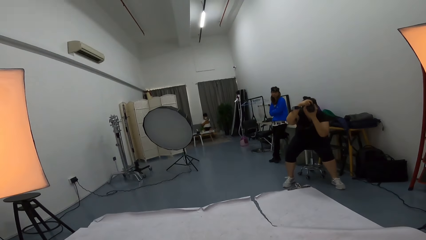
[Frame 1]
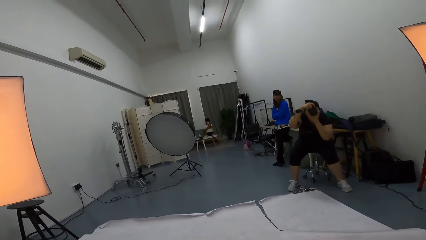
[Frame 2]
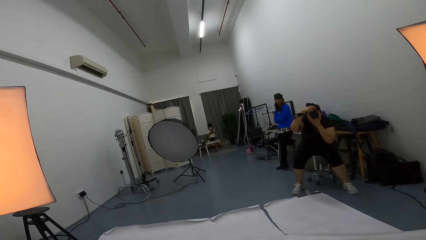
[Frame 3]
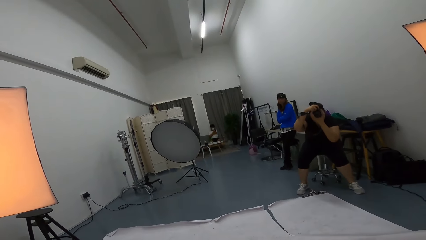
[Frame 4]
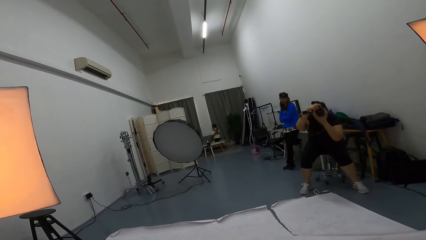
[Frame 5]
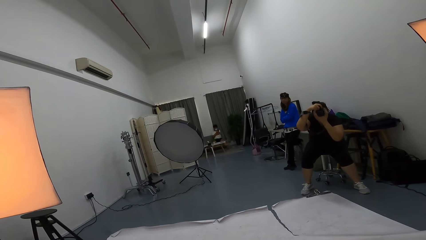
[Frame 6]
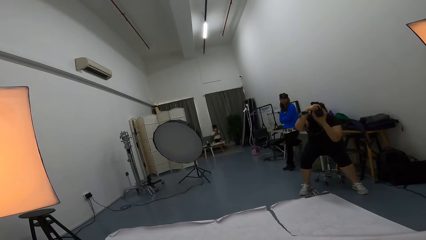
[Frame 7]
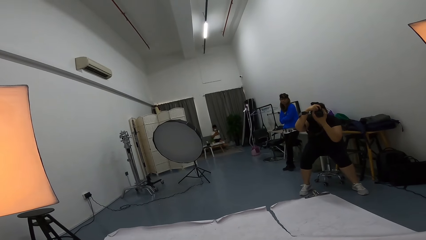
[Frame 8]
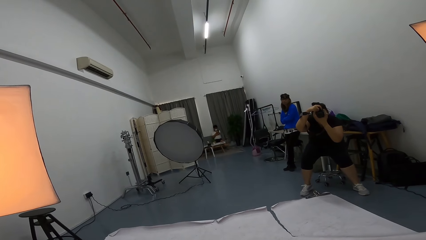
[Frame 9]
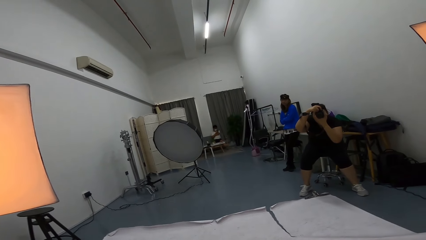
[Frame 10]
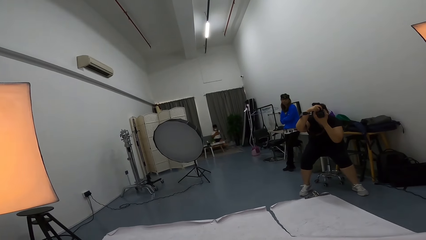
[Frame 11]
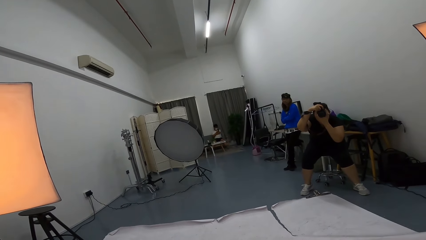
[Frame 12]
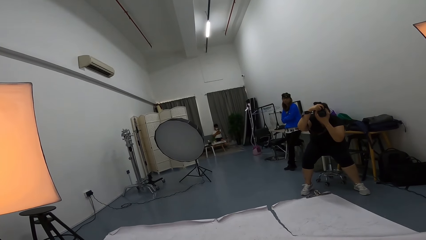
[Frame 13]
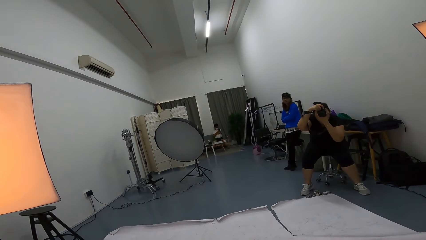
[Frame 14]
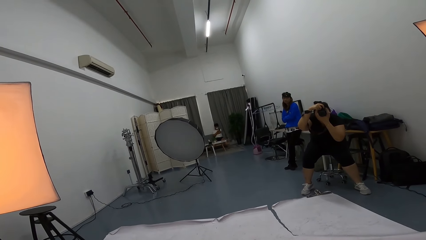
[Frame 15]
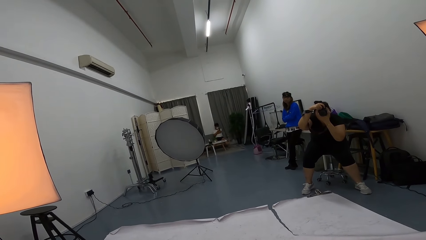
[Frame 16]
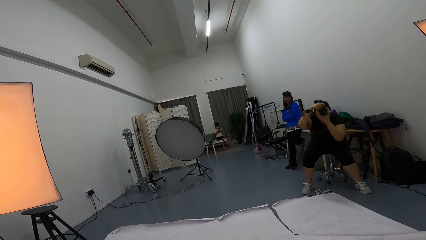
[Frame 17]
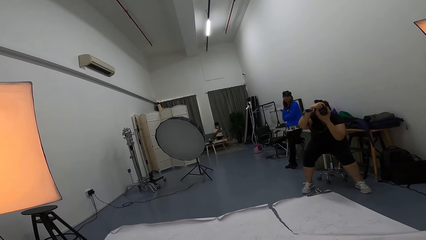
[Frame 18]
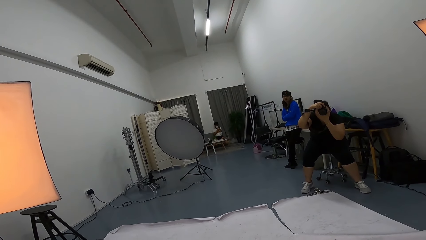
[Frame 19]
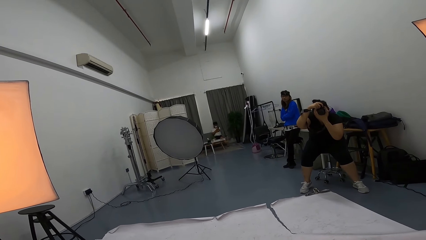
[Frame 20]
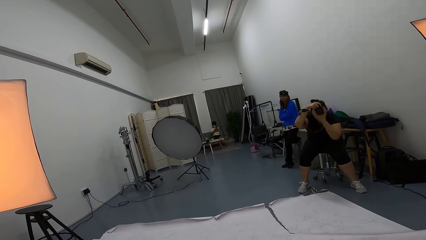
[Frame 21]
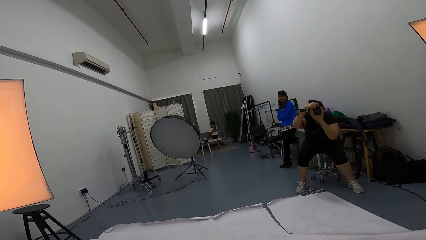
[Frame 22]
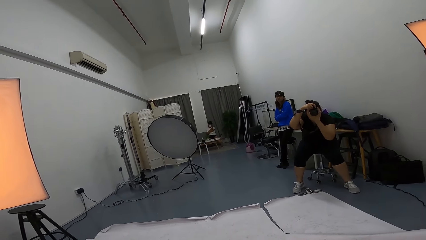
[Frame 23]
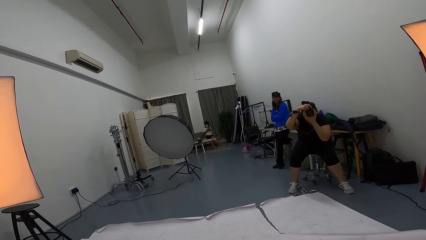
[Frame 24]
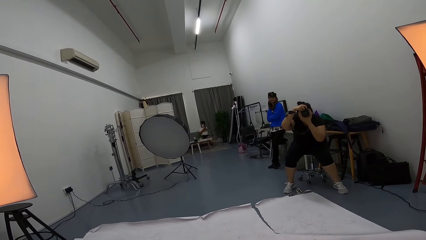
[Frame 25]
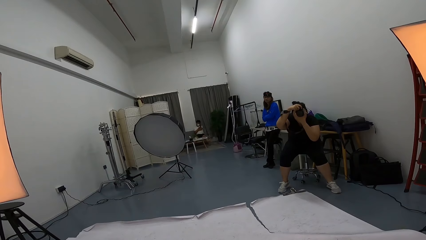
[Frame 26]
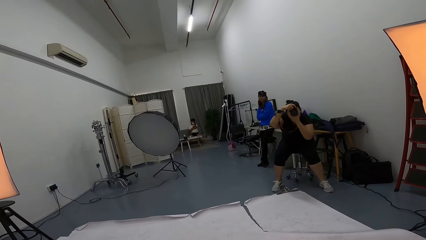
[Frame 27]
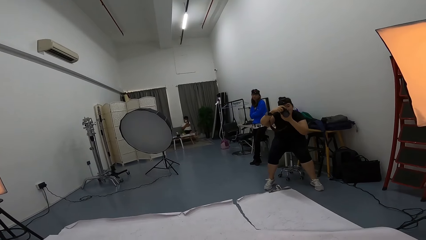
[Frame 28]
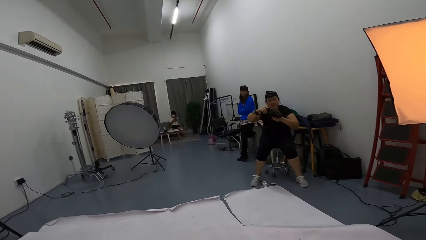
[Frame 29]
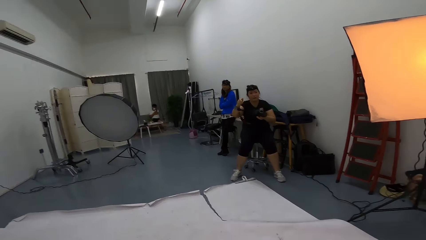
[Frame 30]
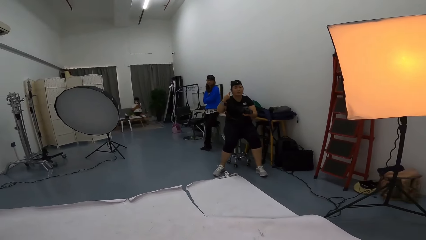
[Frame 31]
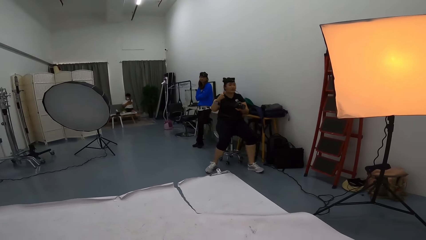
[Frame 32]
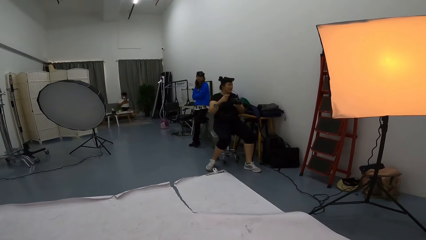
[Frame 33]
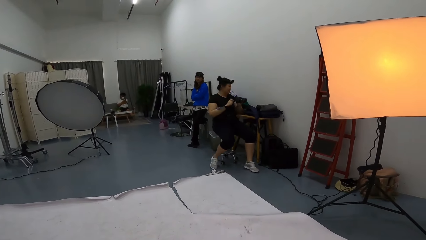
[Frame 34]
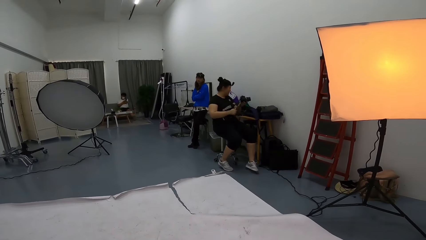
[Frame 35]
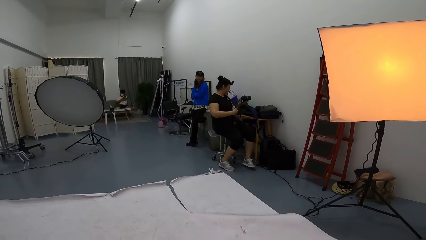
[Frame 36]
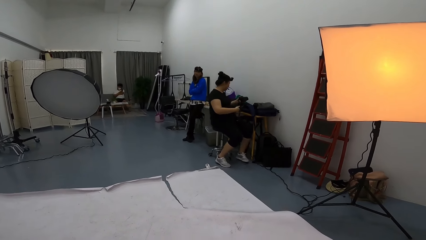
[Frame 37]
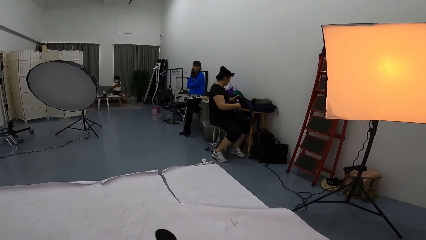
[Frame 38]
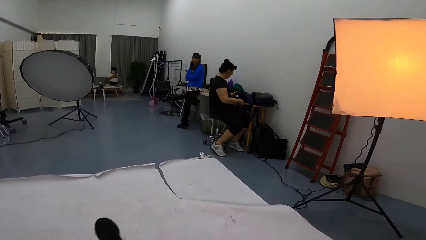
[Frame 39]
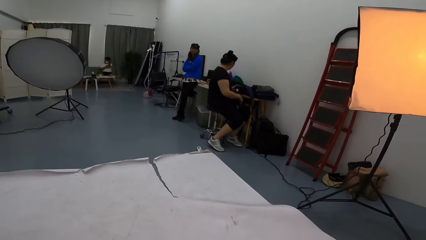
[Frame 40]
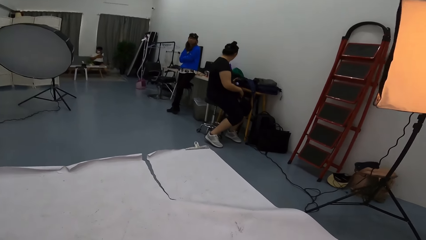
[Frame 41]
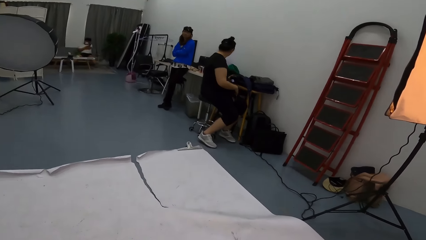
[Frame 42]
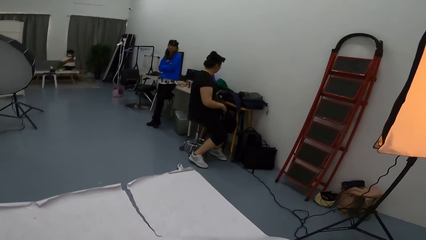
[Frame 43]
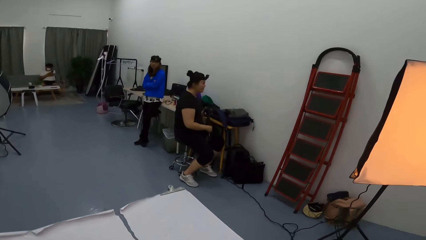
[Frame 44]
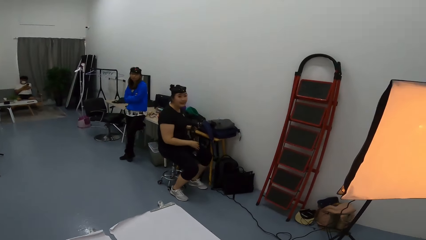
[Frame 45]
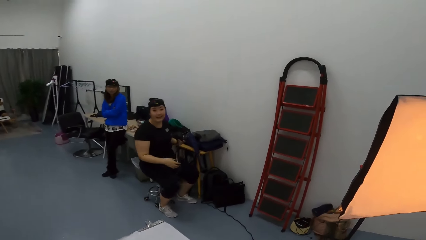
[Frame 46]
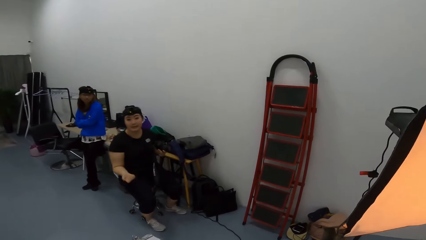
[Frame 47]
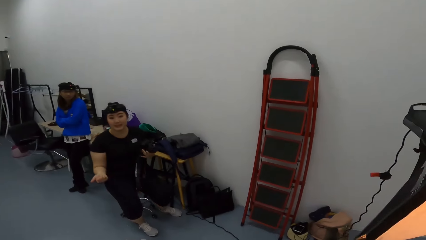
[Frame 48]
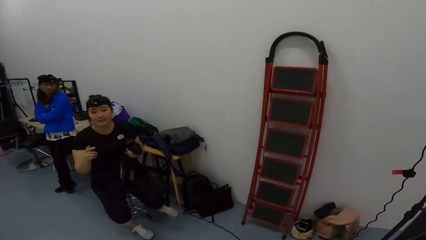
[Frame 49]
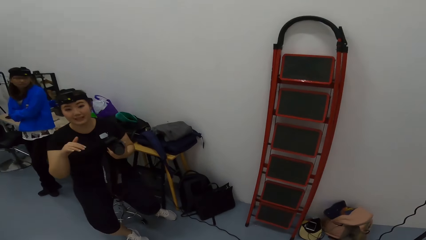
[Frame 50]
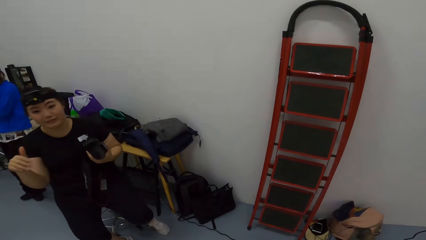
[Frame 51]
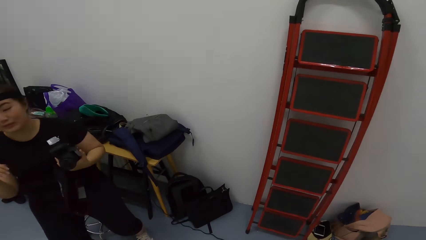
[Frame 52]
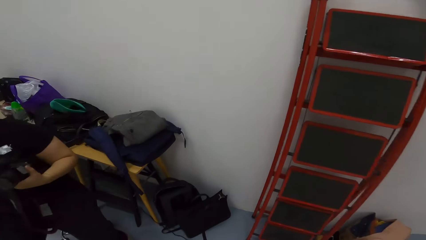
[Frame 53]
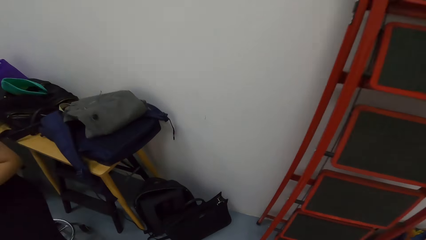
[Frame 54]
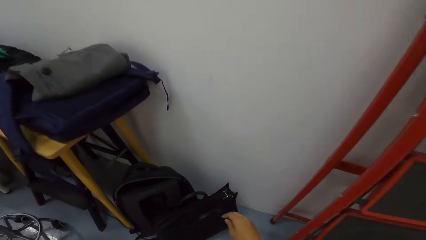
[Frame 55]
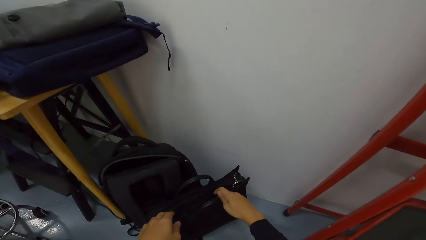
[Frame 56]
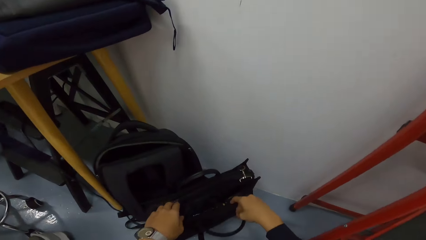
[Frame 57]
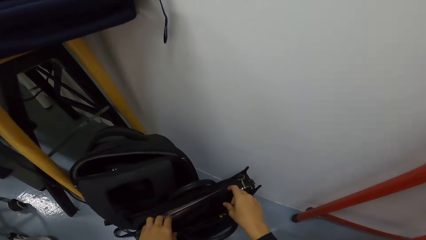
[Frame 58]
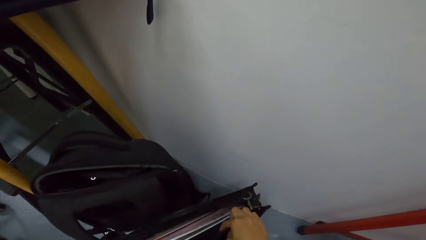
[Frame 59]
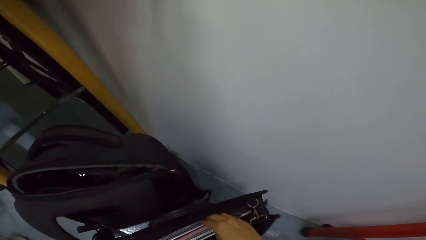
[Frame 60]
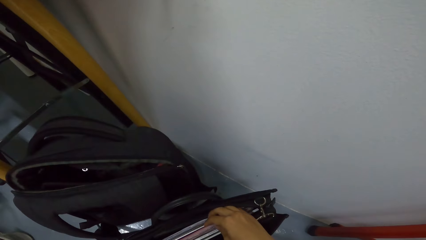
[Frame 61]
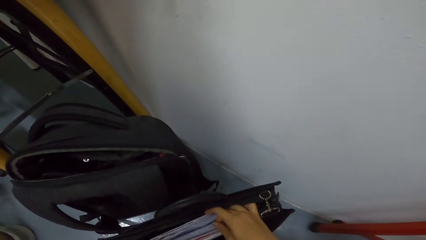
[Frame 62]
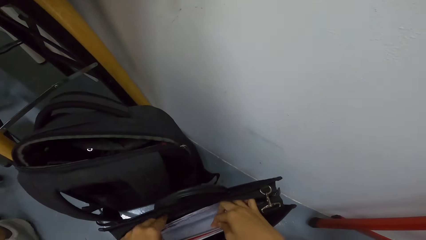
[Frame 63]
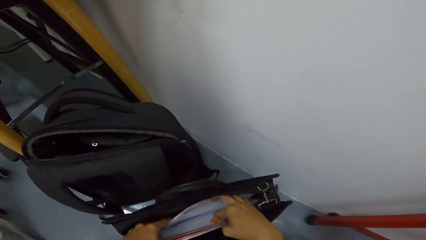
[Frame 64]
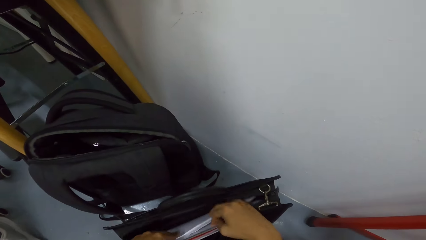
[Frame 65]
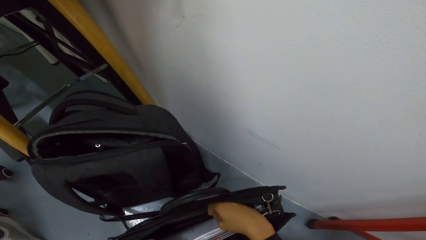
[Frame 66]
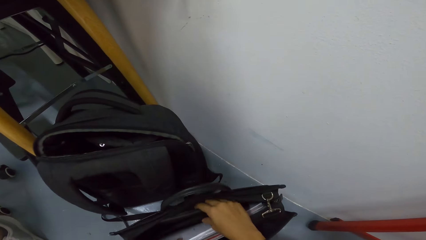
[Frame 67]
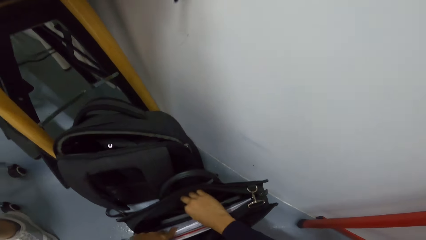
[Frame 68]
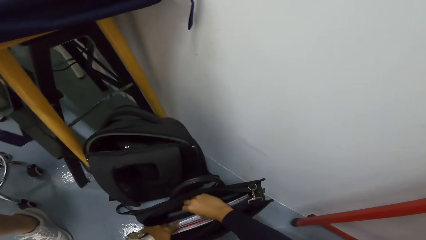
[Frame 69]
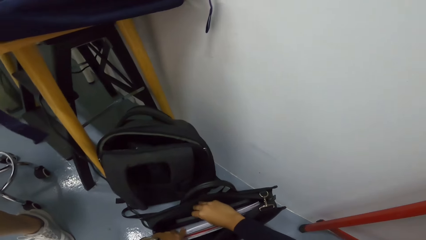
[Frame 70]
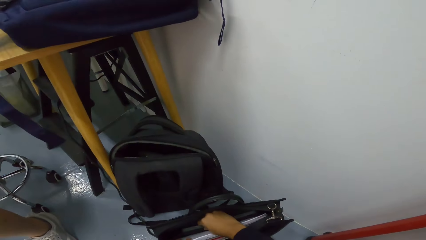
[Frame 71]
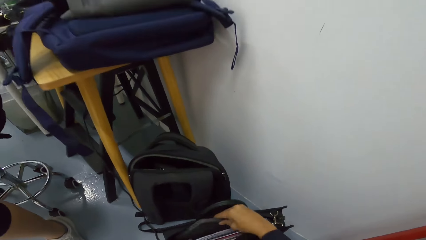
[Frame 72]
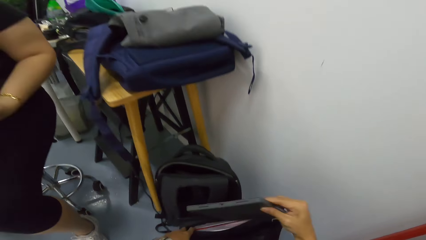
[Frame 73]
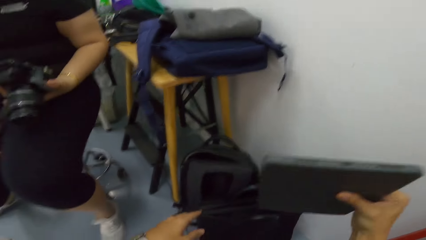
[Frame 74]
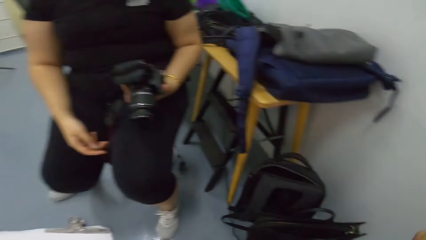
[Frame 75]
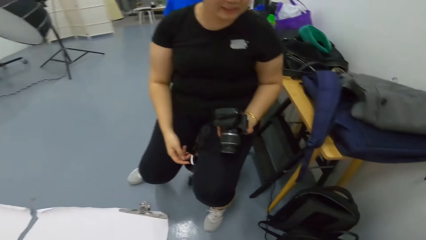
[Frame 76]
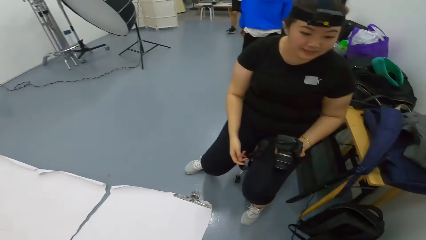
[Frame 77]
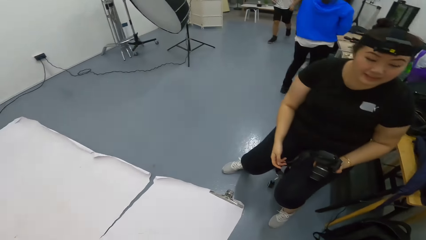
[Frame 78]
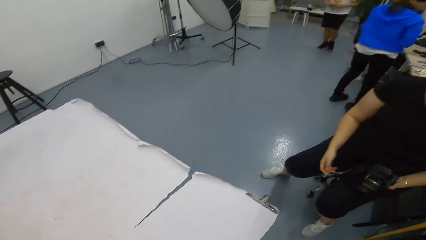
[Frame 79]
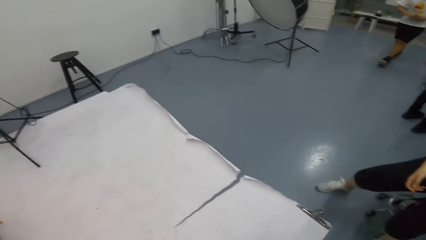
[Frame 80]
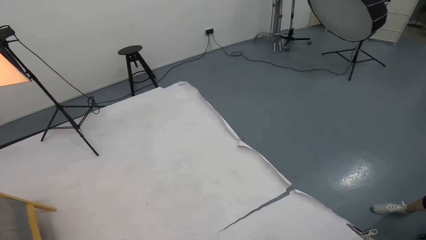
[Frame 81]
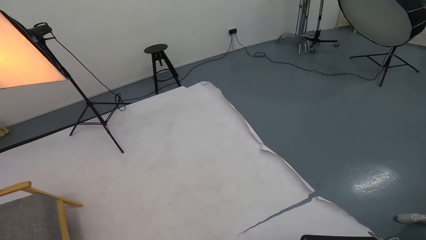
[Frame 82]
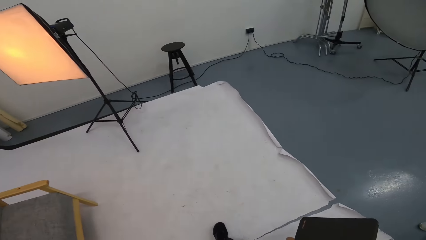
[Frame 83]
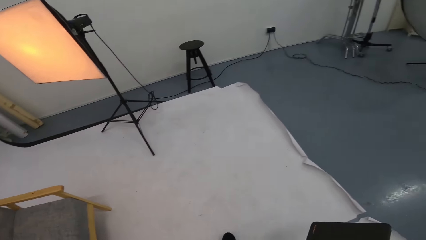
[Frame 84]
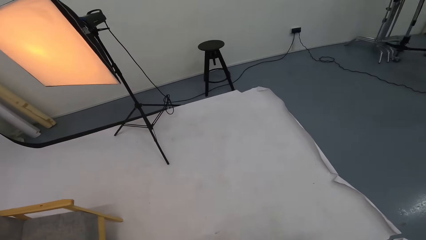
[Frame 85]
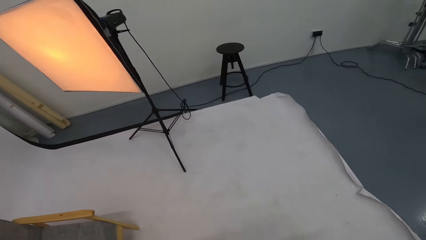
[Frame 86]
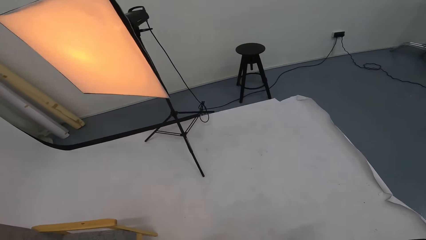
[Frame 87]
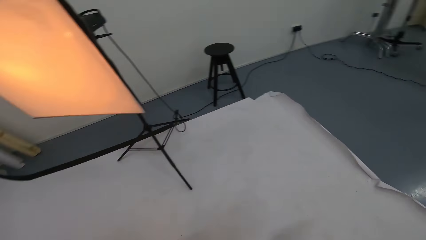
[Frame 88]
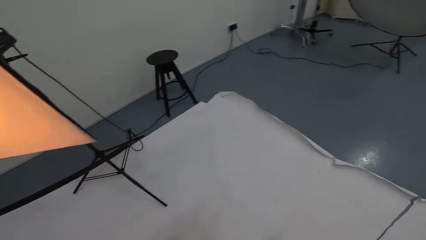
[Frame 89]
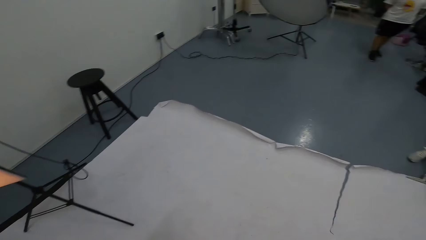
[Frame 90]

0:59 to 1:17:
The camera wearer interacts with the lady. The lady signals with her fingers and turns around. The camera wearer walks around the studio. The lady signals with her fingers. The camera wearer inspects a briefcase. They open the bag and peruse the bag. They pull the tablet from the briefcase. Another person walks in the room. The lady interacts with the camera wearer. The camera wearer walks around the studio.
